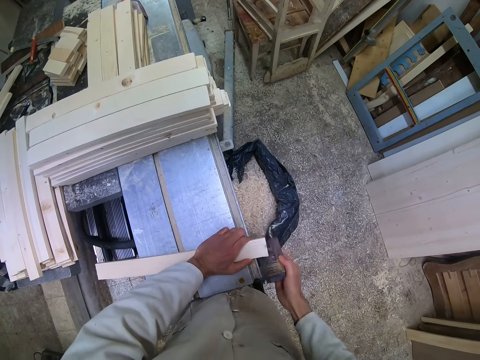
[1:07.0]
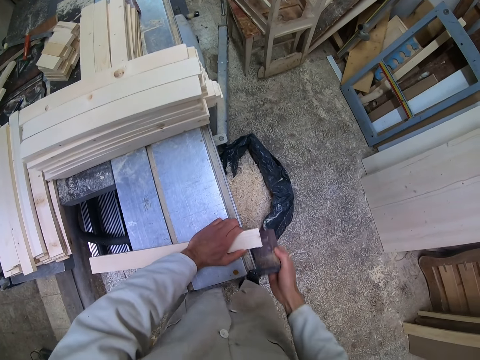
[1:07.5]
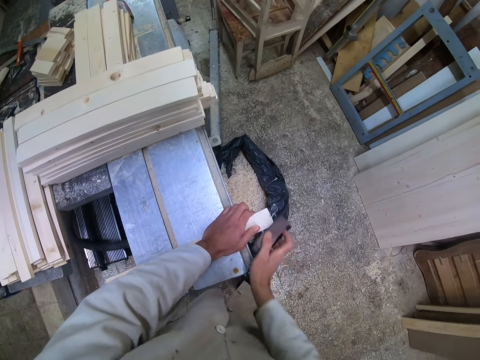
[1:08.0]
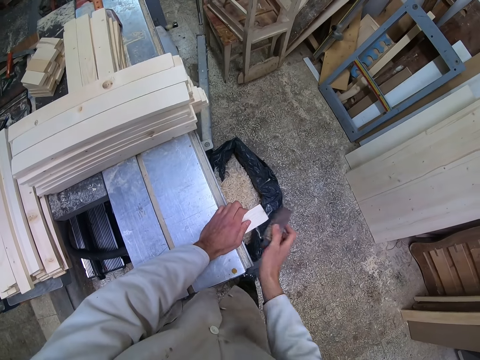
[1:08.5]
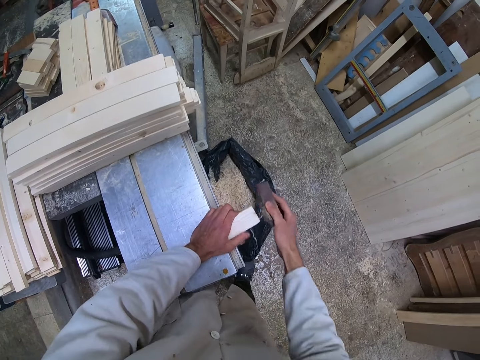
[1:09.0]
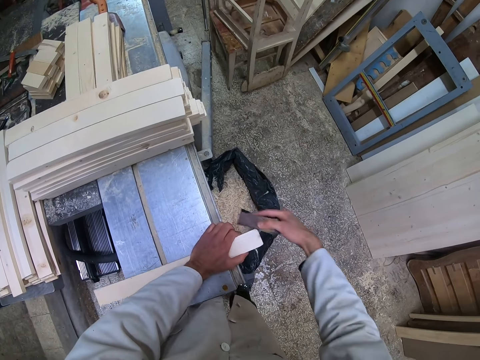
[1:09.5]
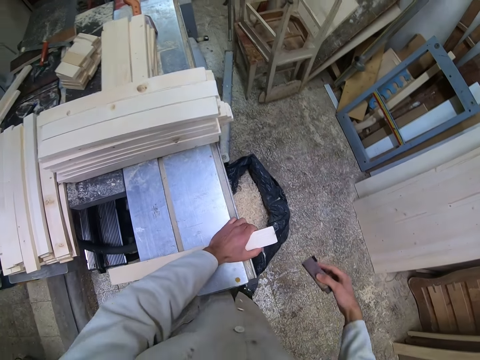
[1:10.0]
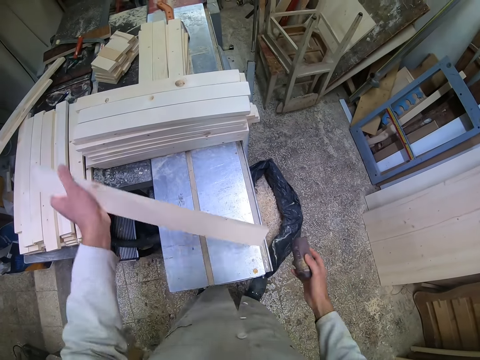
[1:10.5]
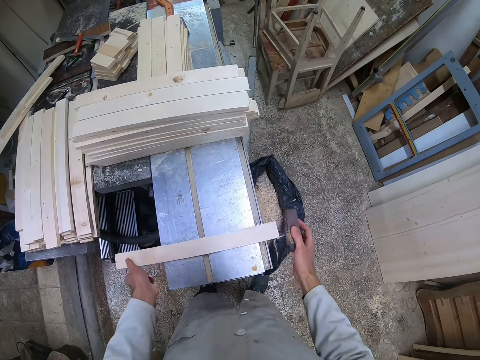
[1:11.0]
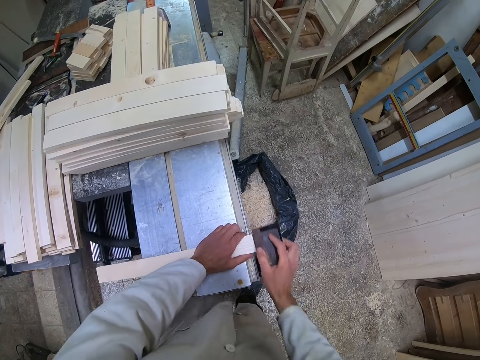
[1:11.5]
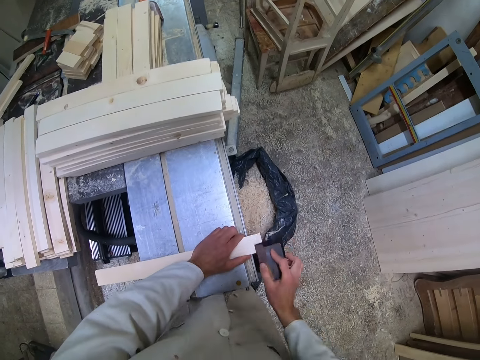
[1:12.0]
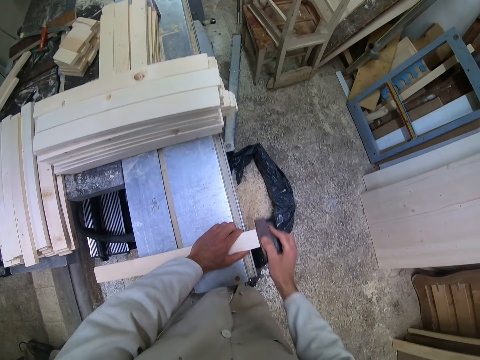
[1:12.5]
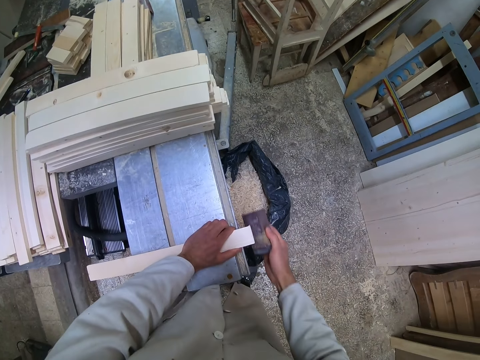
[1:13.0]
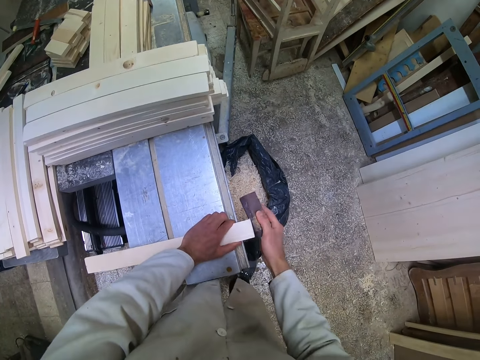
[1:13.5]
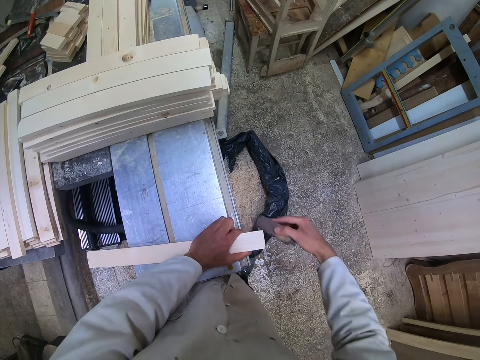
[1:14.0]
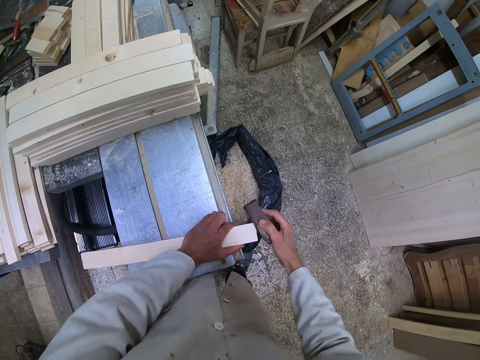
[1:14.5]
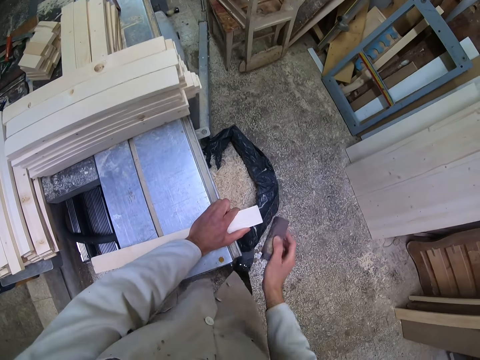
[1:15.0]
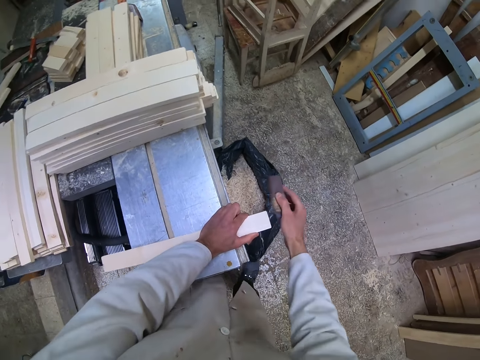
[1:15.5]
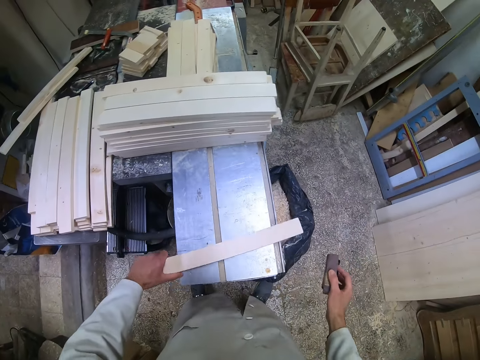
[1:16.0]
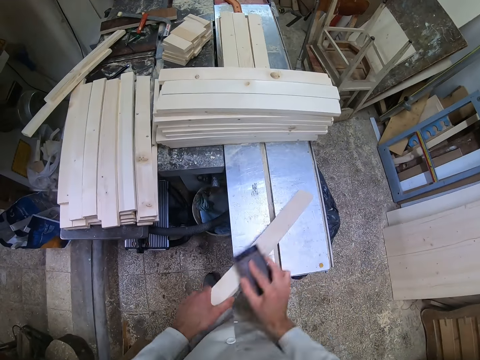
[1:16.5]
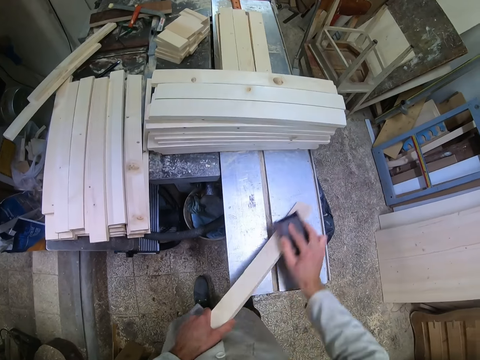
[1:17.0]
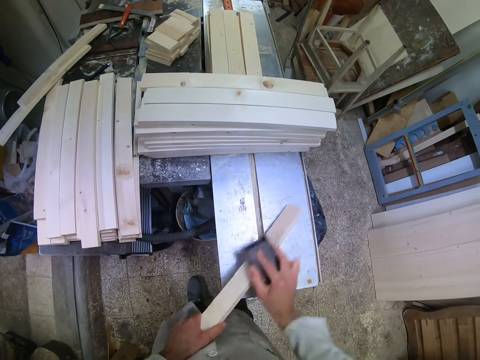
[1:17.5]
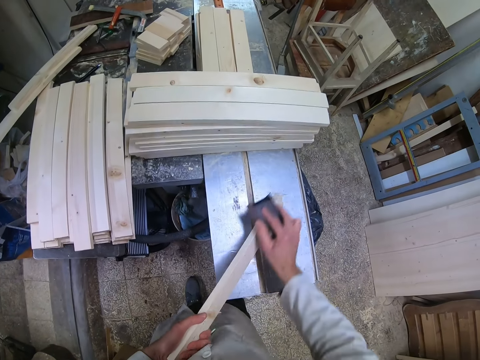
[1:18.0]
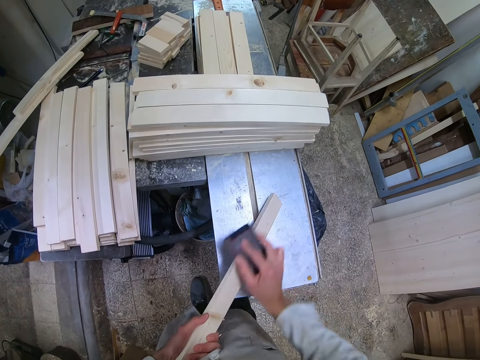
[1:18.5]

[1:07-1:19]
The camera wearer flips the piece of wood. They smoothen the piece of wood with the sandpaper.

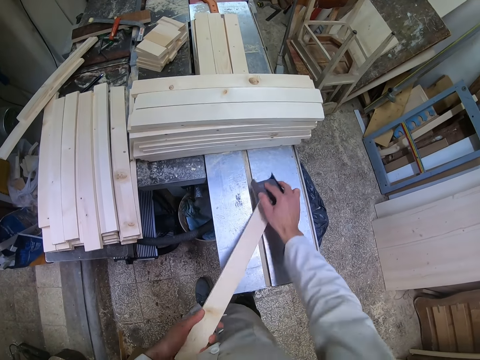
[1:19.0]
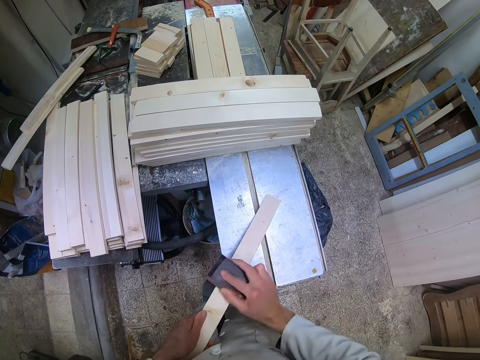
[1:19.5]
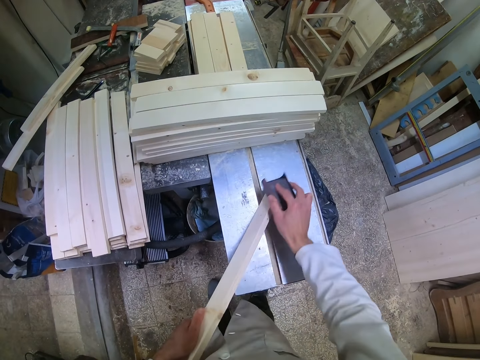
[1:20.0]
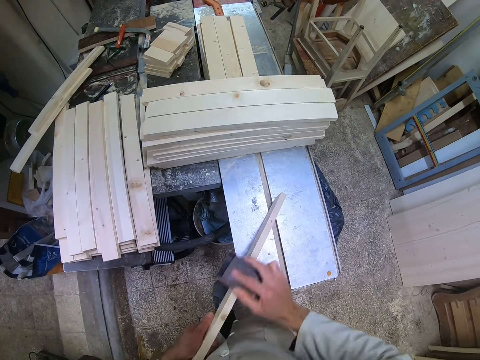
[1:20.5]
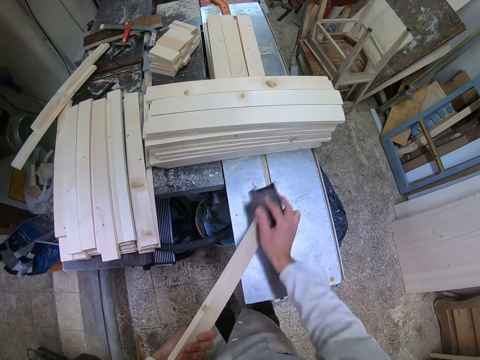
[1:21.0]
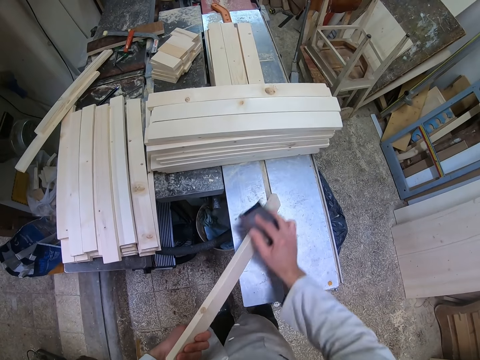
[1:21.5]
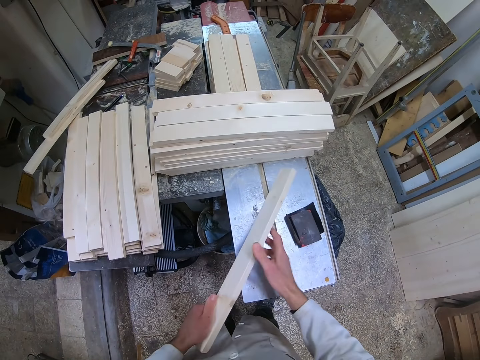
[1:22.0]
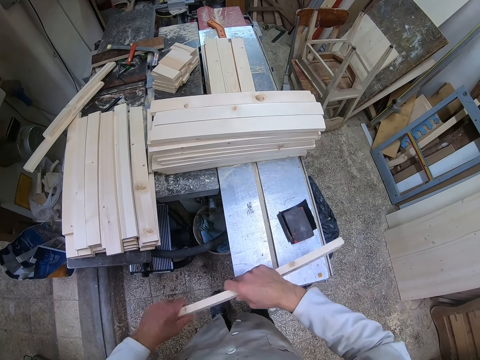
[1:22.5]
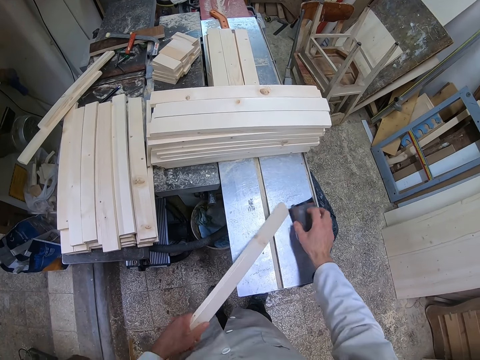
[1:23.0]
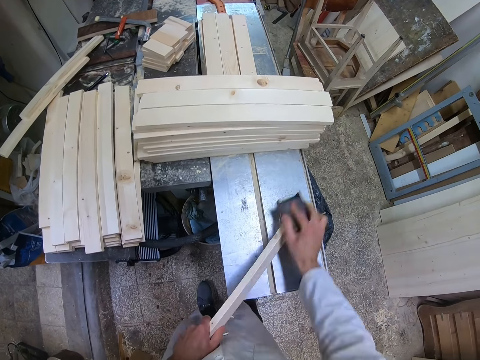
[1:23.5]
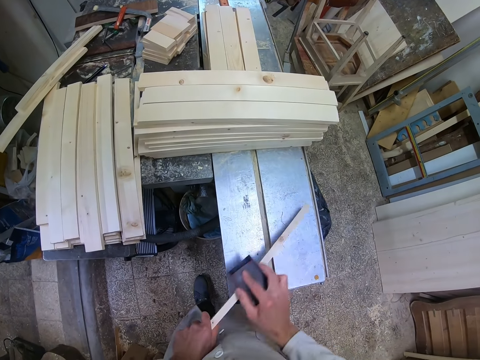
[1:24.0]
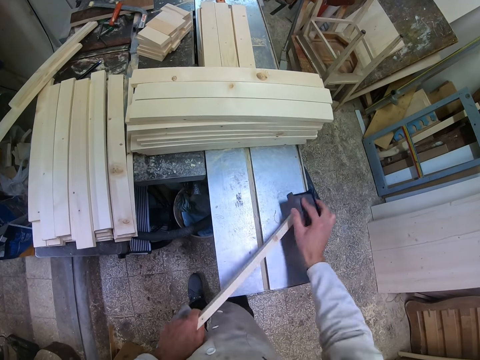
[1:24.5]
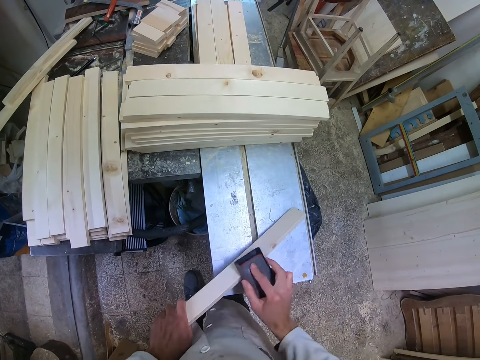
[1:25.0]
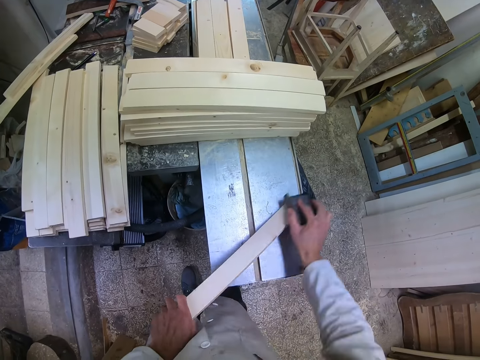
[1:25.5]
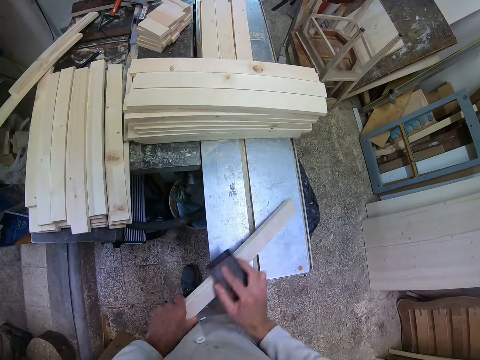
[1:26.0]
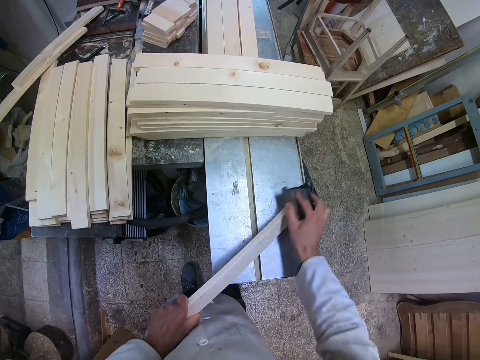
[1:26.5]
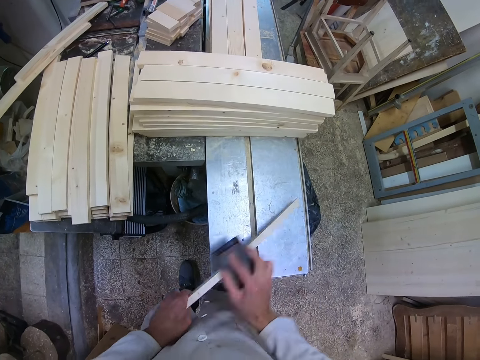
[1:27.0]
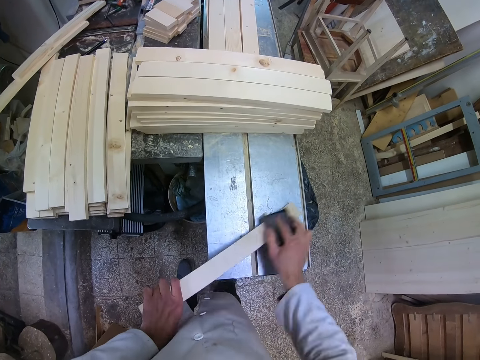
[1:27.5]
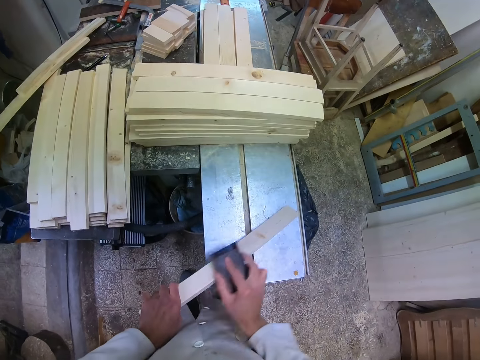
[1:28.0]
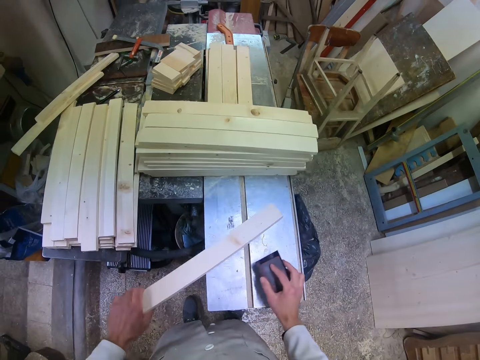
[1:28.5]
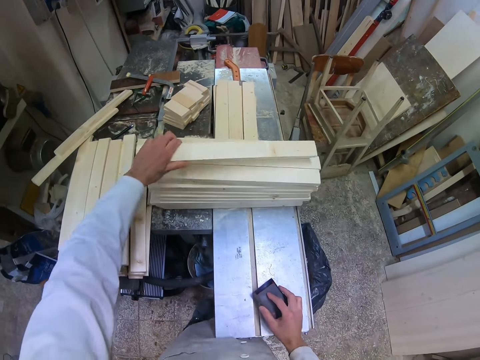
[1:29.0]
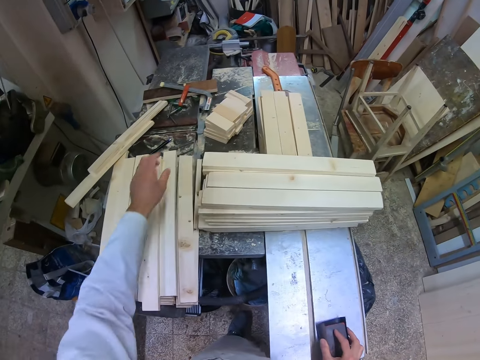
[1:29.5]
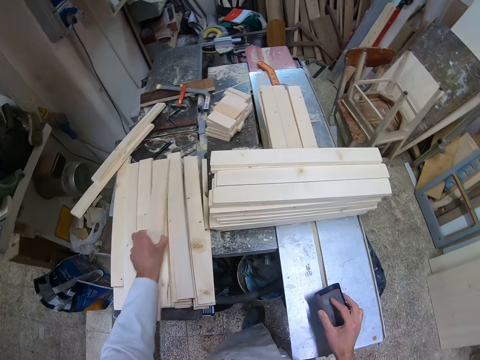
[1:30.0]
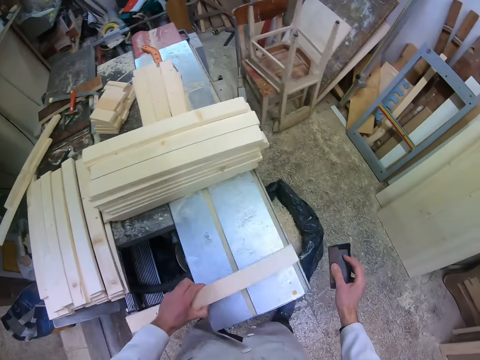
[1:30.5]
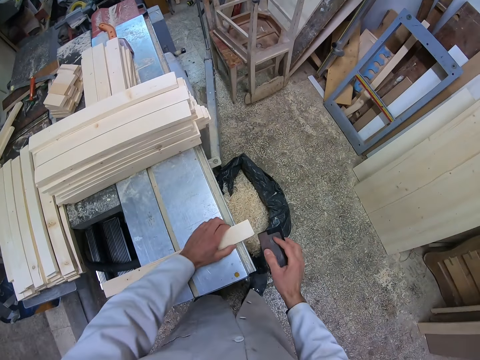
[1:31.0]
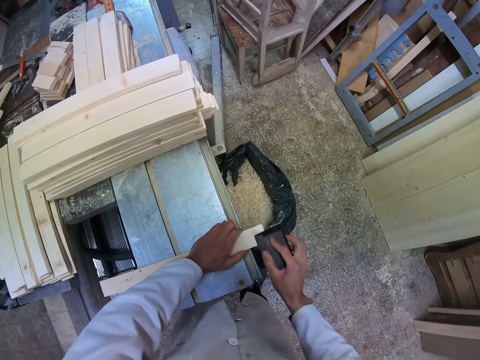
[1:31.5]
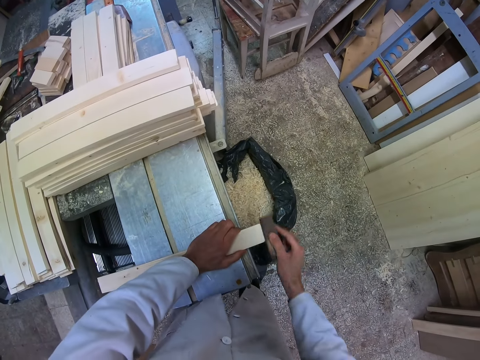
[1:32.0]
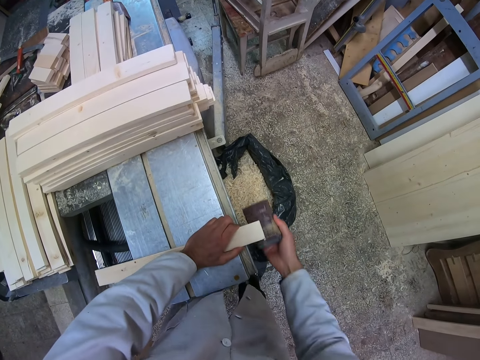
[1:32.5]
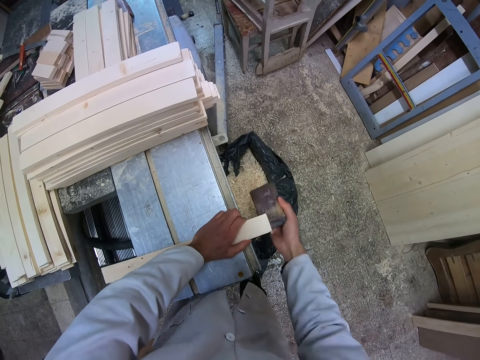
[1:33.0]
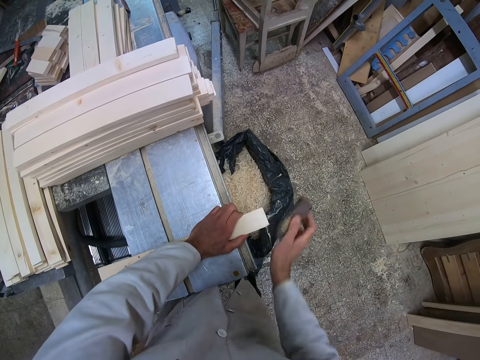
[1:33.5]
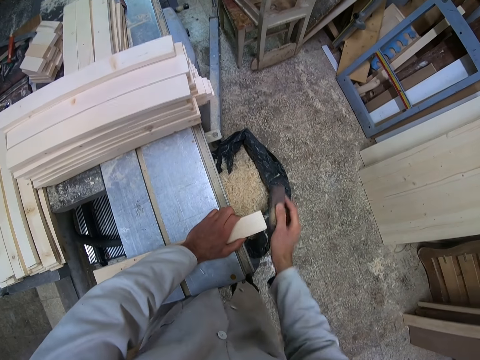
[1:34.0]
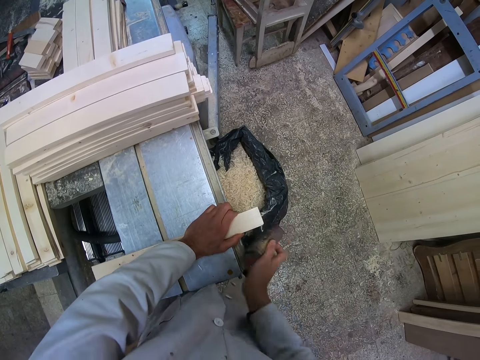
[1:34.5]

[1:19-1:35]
The camera wearer puts the sandpaper on the cutting machine. He flips the piece of wood and picks up the sandpaper with his right hand. He smoothens the piece of wood with the sandpaper. He drops the sandpaper on the cutting machine and drops the piece of wood on the other pieces of wood on the cutting machine. He picks up another piece of wood on the cutting machine, places the piece of wood on the cutting machine, and smoothens the piece of wood with the sandpaper.
